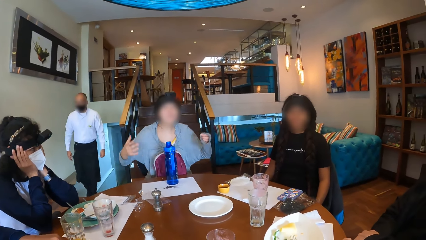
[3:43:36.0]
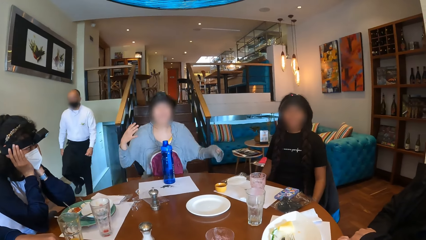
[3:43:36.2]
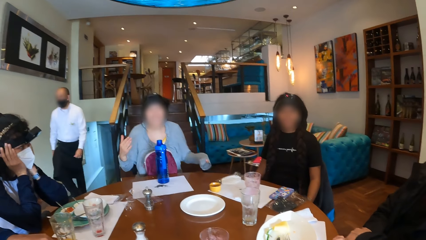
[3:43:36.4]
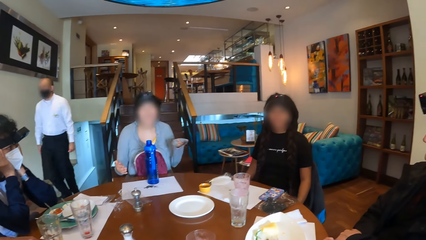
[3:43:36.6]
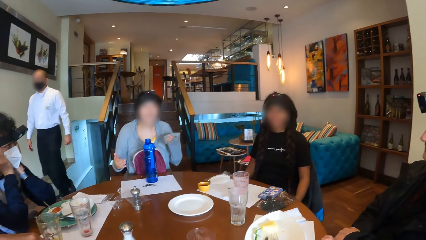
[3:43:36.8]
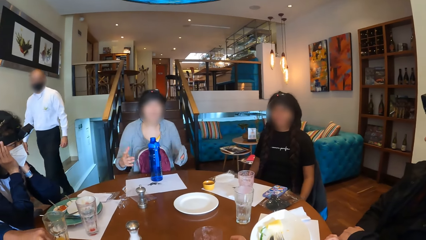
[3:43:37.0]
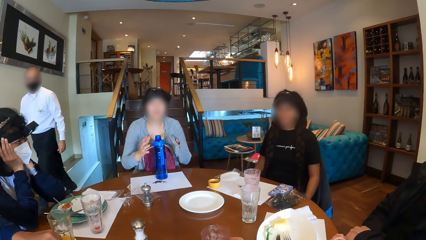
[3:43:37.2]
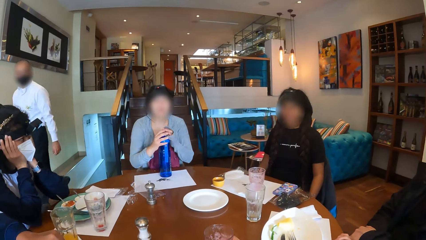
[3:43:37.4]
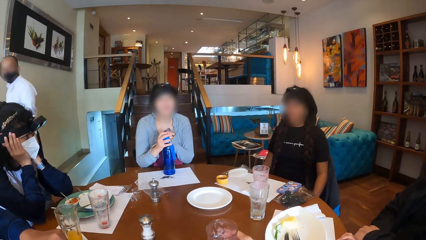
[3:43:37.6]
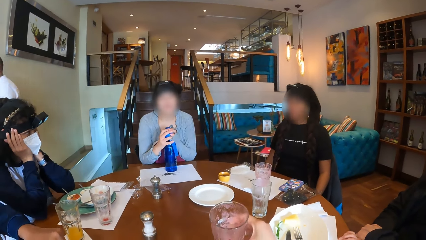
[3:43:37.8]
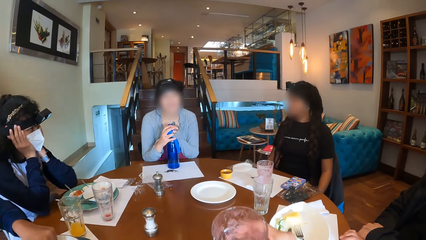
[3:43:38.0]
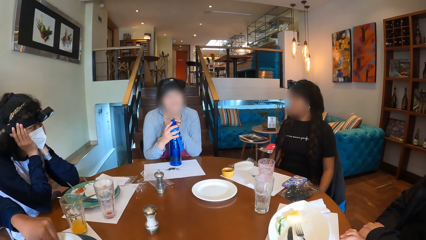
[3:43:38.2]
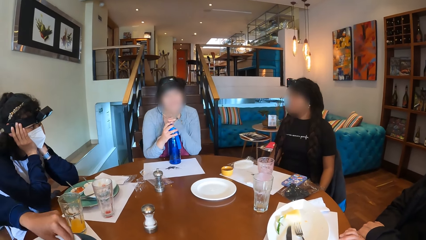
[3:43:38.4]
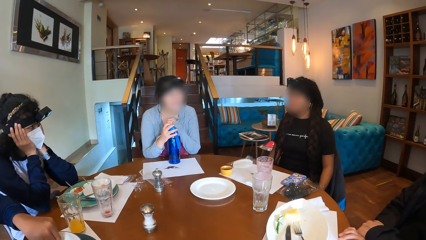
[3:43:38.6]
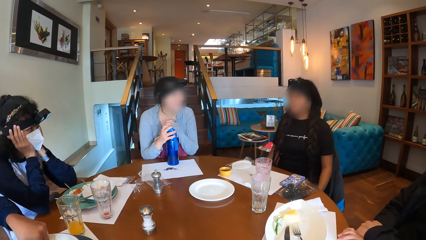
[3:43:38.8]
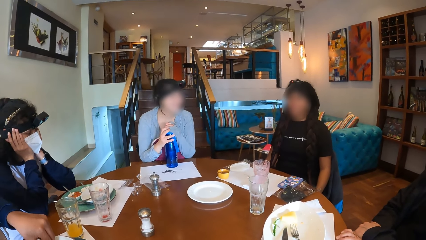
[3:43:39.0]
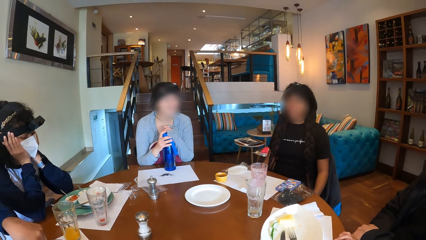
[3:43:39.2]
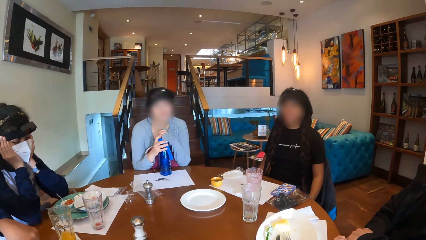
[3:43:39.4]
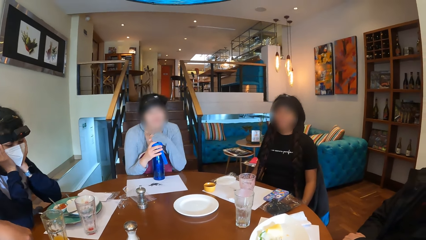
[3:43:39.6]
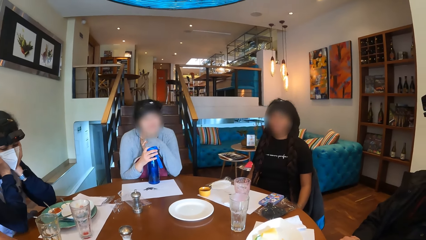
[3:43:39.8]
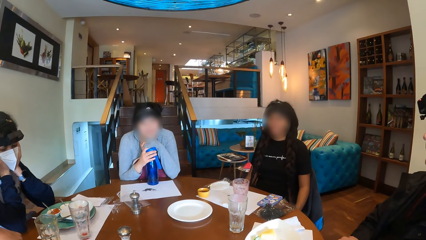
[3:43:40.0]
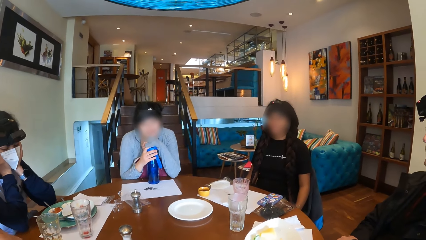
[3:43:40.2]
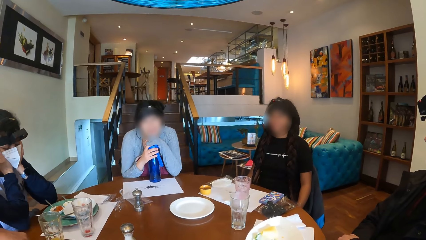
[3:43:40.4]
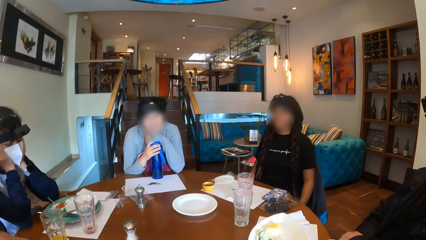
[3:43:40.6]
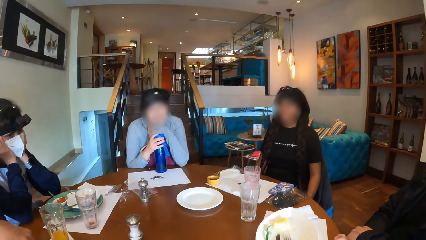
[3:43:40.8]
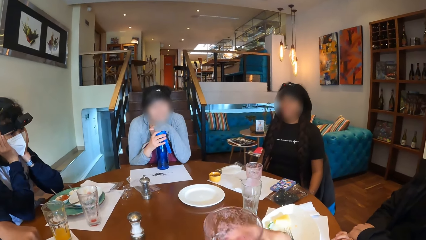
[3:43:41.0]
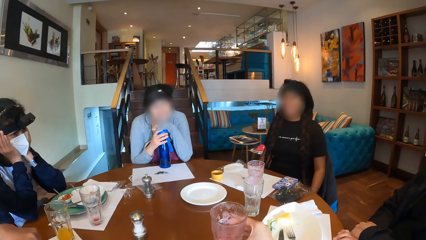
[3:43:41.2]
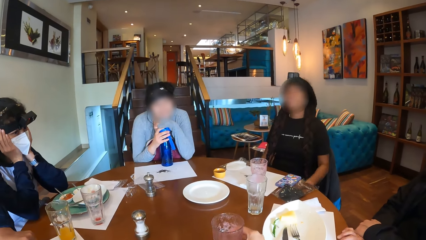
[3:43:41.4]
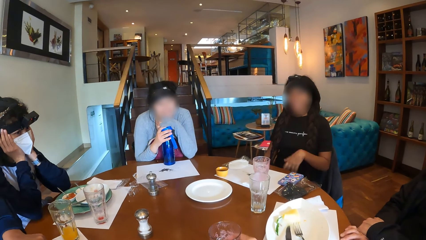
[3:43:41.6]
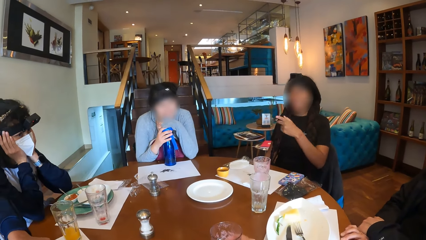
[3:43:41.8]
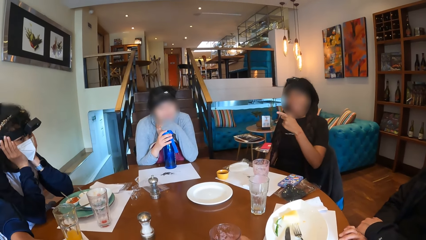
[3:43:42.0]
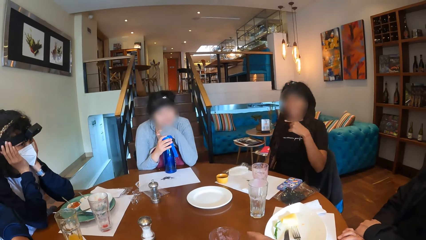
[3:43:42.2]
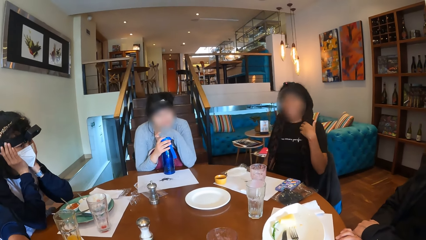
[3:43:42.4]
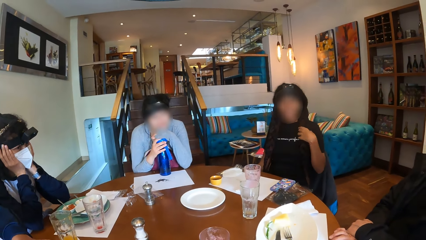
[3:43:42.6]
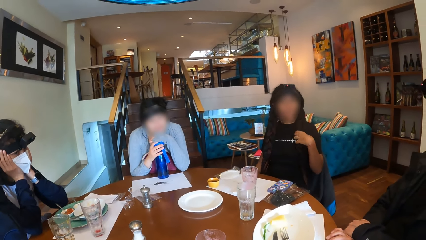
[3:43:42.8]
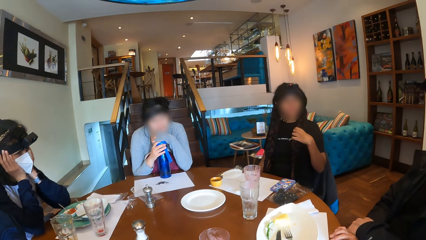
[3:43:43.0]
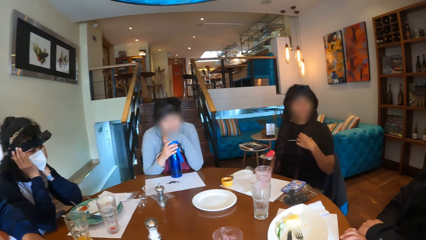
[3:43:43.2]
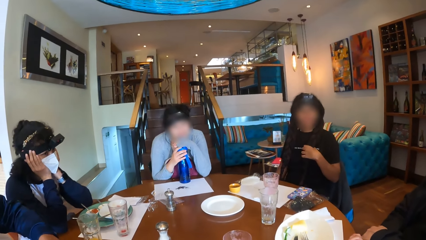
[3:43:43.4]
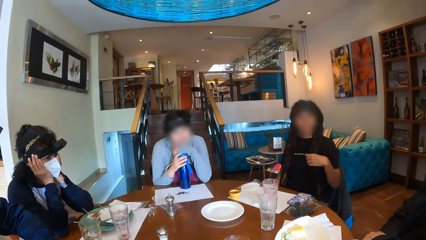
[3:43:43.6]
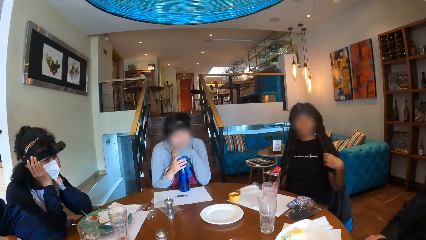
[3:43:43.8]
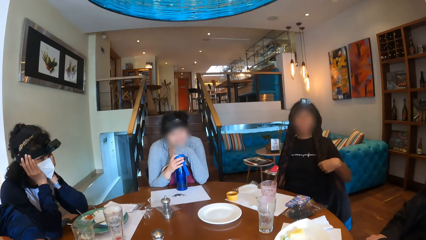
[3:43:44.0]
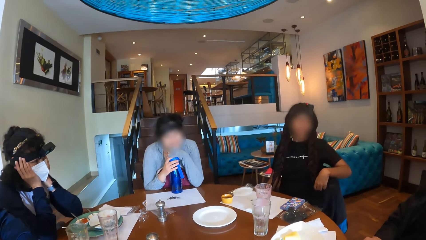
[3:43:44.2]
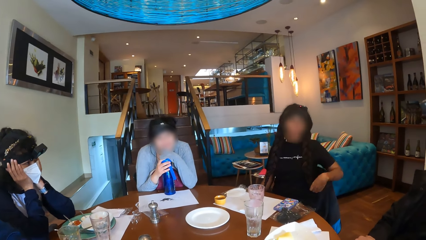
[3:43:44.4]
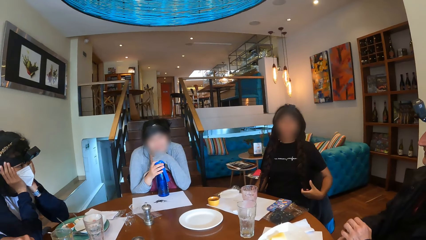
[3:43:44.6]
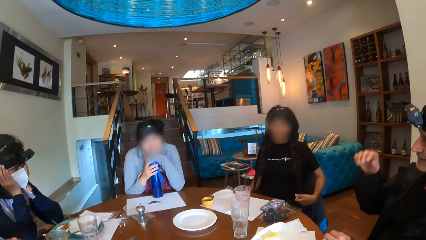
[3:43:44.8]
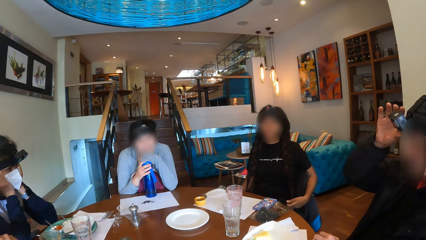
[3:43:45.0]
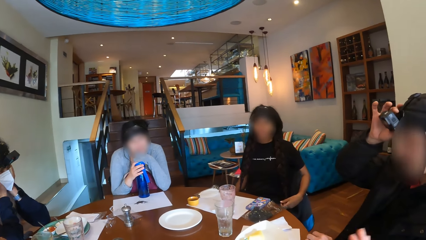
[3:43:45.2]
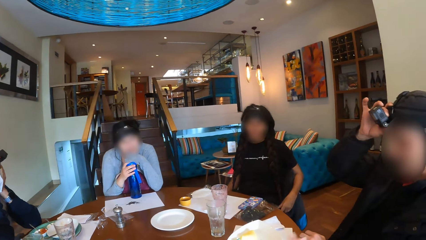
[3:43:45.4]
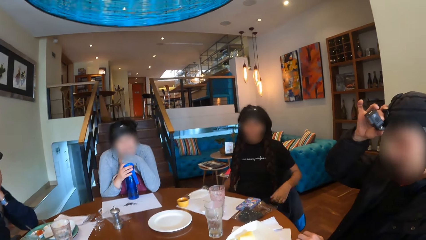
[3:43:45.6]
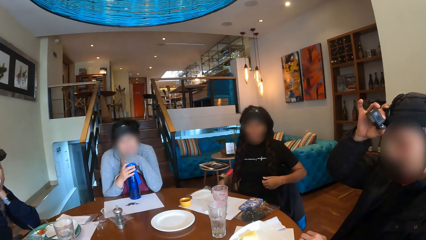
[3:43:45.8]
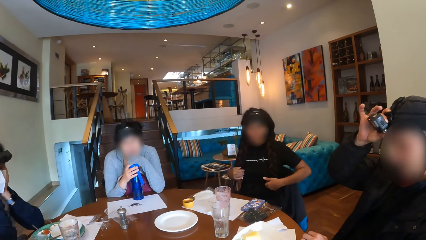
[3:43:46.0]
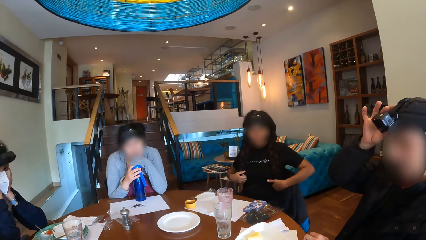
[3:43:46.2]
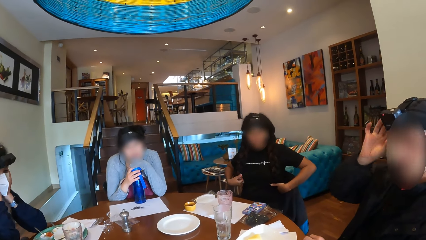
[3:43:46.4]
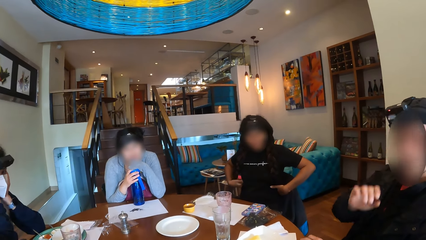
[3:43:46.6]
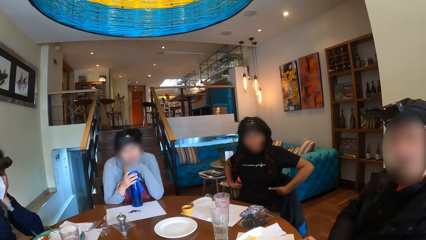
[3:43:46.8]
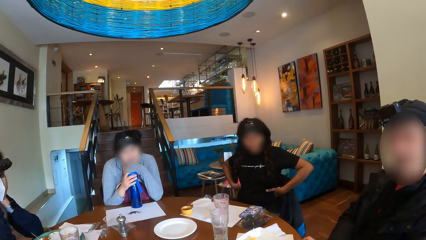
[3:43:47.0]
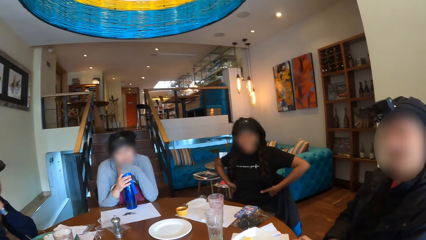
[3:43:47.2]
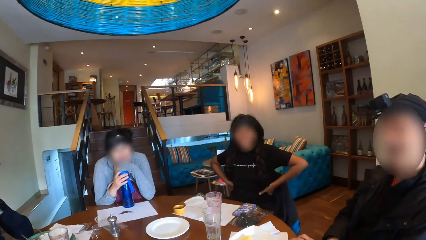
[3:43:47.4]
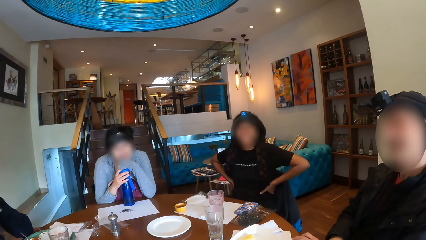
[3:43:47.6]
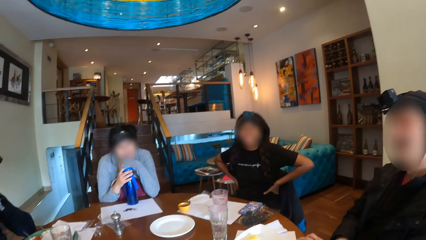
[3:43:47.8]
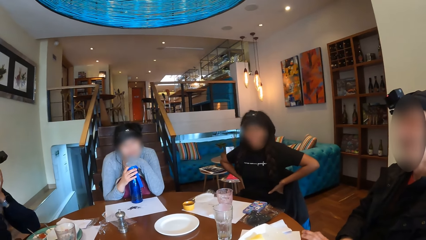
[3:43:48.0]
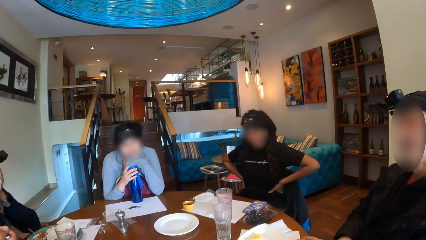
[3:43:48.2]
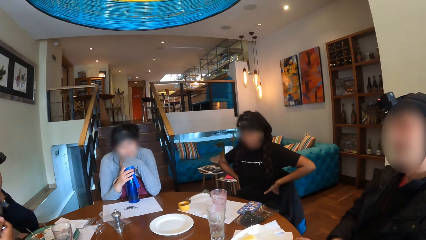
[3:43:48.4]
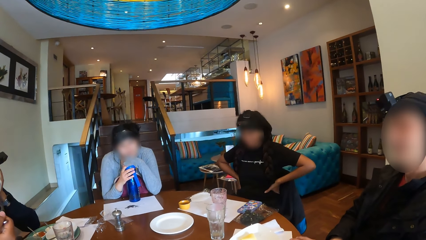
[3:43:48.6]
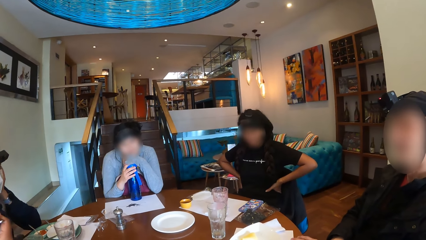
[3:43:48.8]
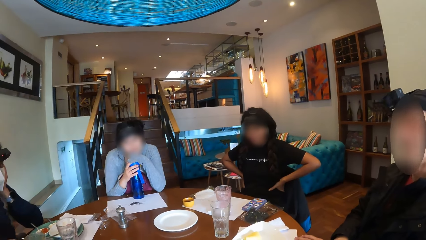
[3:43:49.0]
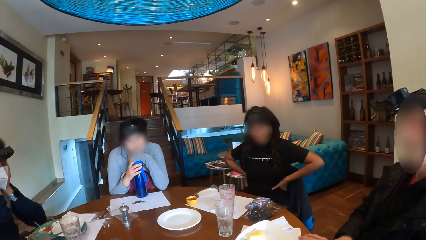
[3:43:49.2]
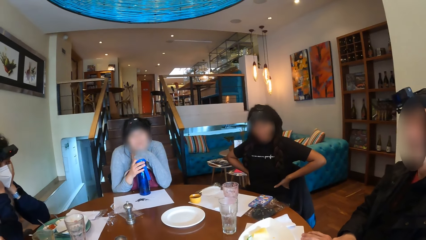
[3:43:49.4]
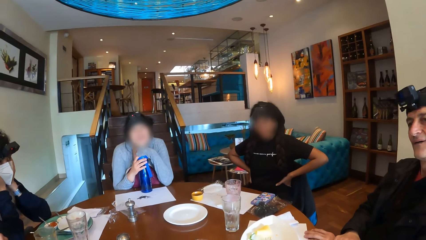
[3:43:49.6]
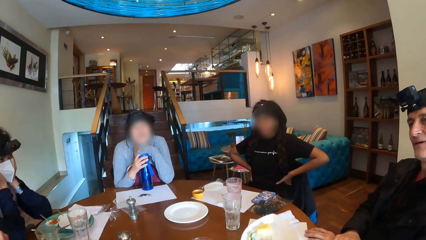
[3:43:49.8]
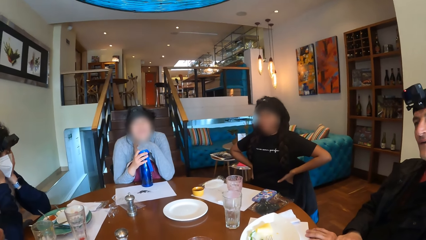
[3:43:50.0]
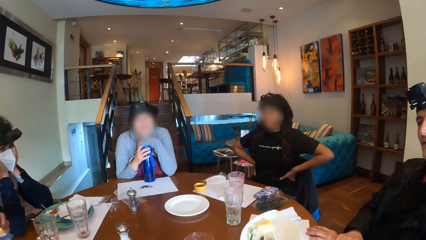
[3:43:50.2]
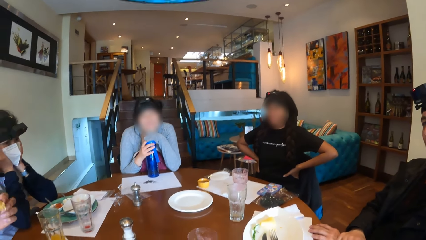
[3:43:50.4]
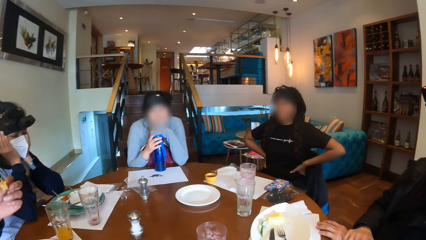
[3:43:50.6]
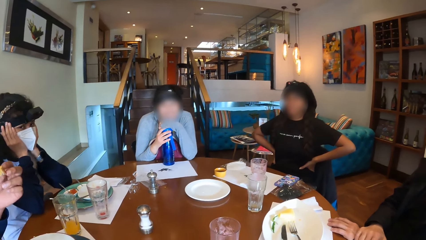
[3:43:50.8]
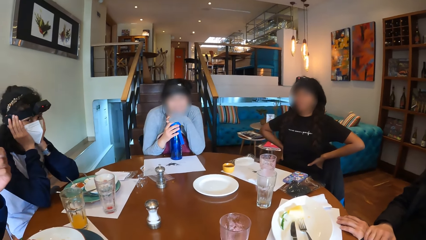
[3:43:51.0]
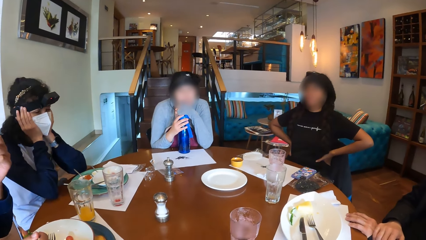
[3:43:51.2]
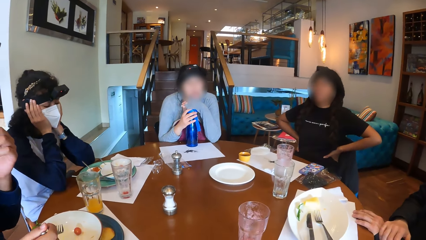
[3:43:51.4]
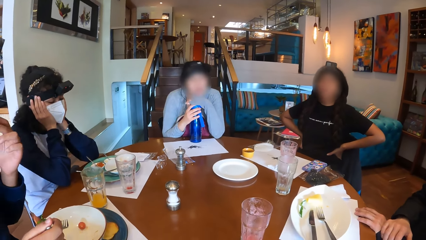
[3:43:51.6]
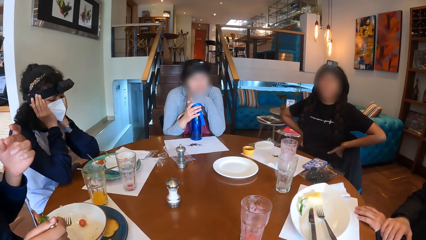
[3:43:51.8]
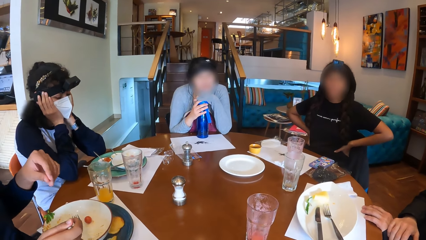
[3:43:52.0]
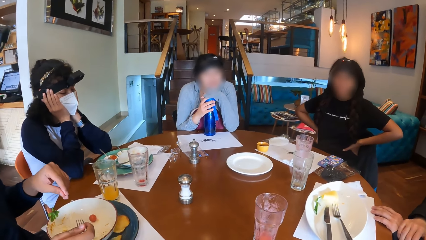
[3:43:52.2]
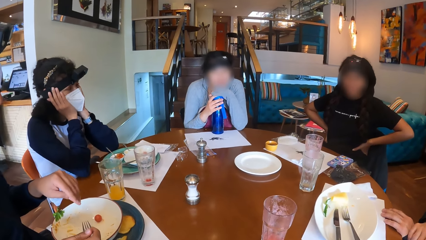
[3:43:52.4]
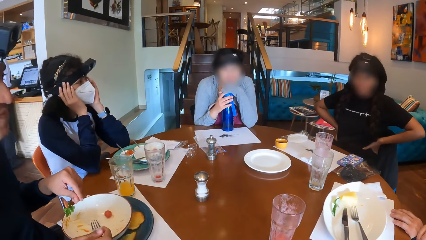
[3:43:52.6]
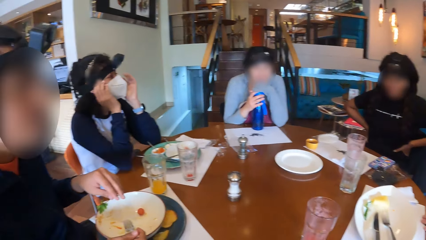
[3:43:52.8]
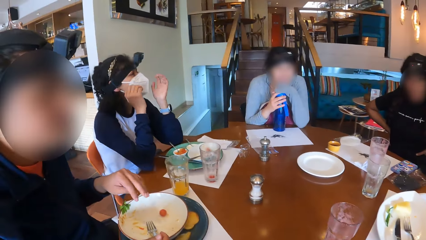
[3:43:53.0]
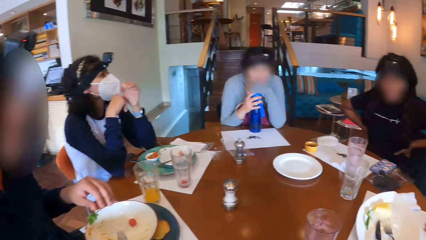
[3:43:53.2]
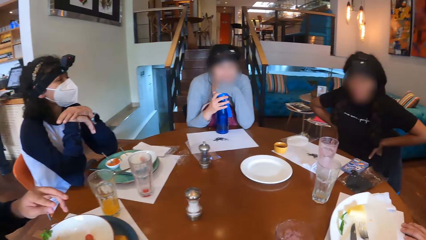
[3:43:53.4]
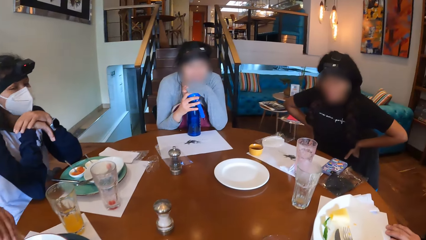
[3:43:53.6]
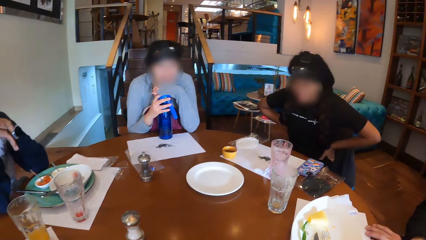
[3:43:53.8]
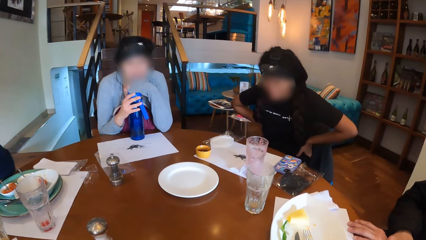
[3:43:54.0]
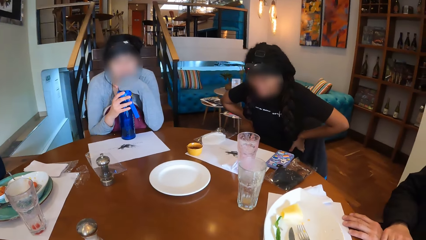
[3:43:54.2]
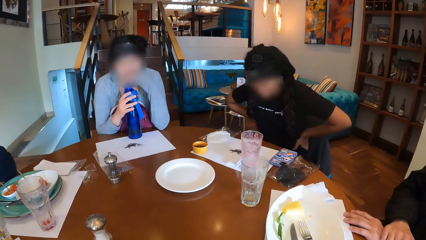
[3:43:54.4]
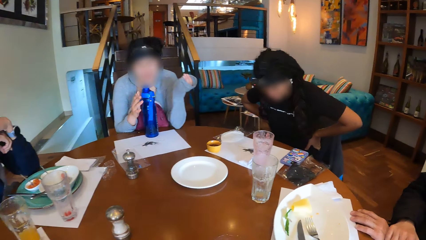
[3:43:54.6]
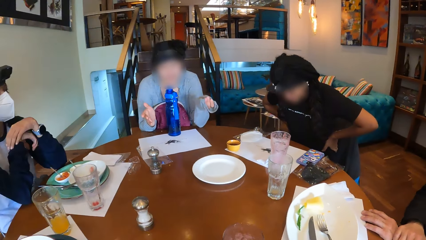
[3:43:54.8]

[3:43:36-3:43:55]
A lady gestures out. The camera wearer takes the cup of drink from the table with her right hand. A woman holds the water bottle on the table with her hands. The camera wearer drops the cup of drink on the table with her right hand. Another lady gestures out. A man adjusts his camera with his right hand. The camera wearer interacts with the woman, two other women, the man and another man at the table. The other man eats food with the fork. He eats food with his left hand and wiggles his left fingers.
